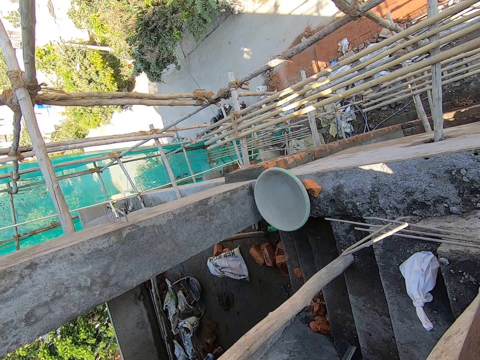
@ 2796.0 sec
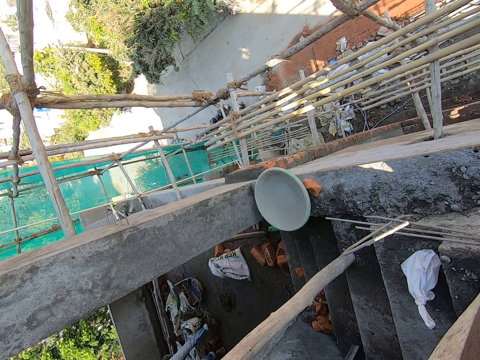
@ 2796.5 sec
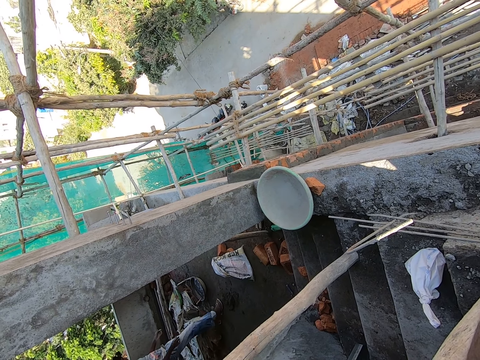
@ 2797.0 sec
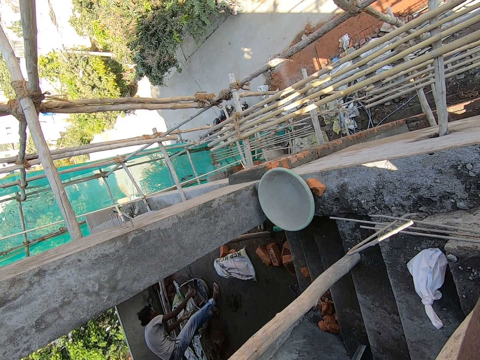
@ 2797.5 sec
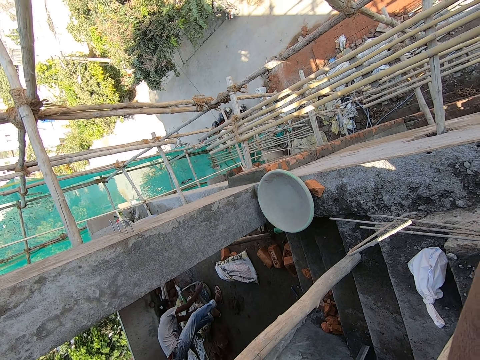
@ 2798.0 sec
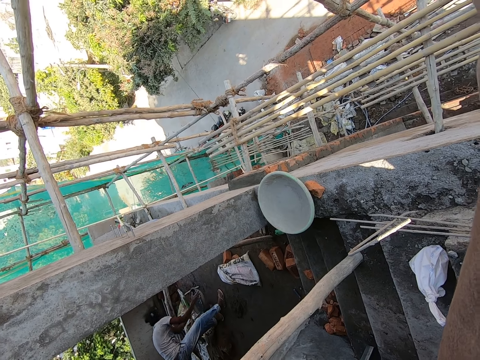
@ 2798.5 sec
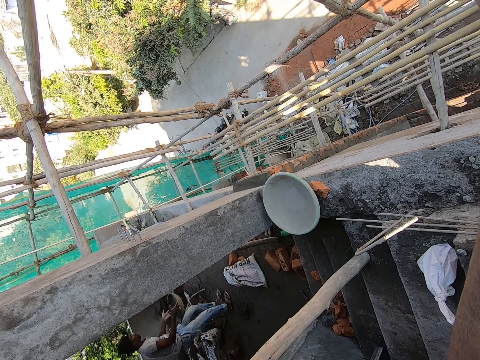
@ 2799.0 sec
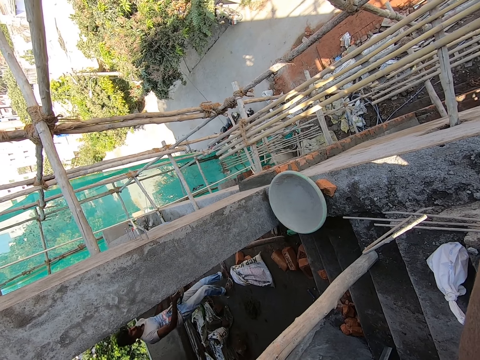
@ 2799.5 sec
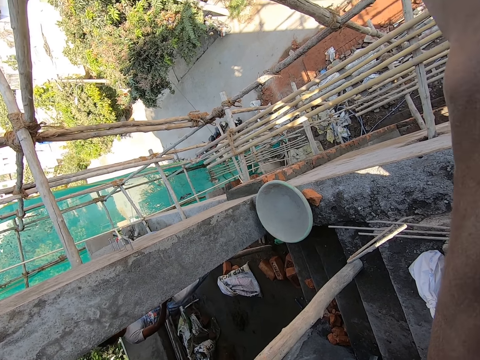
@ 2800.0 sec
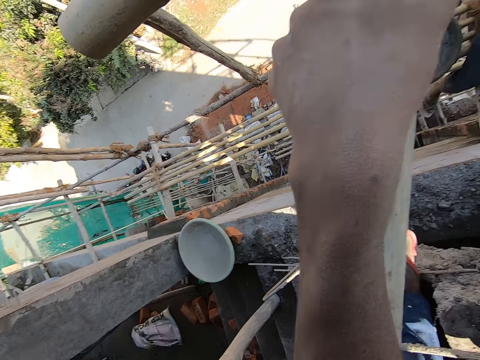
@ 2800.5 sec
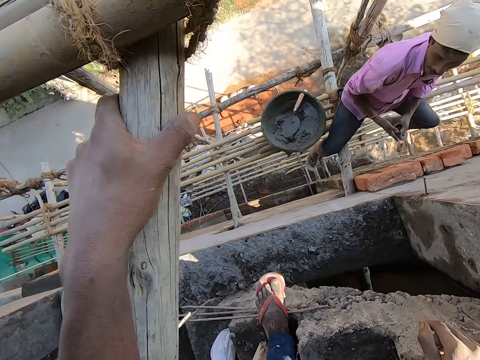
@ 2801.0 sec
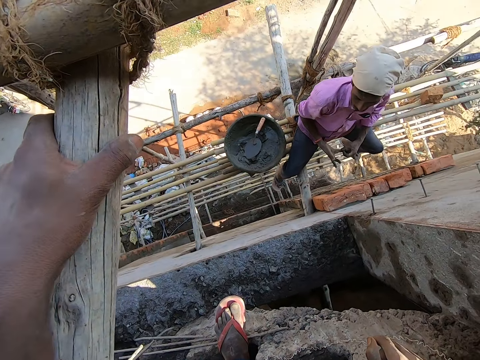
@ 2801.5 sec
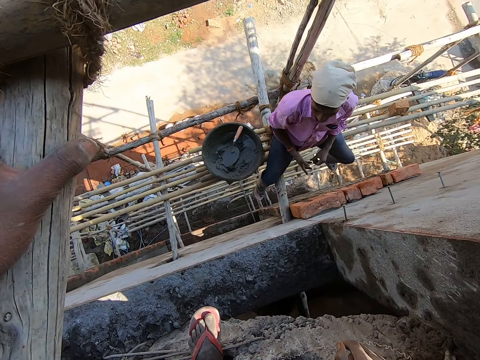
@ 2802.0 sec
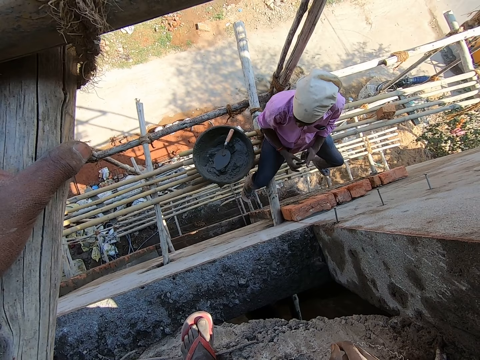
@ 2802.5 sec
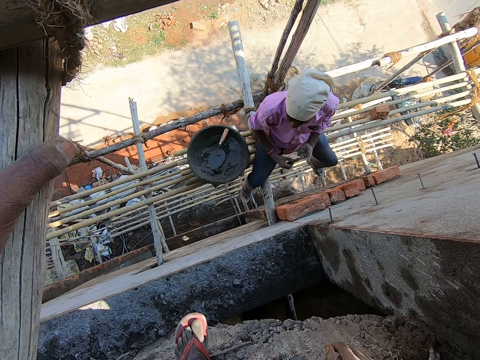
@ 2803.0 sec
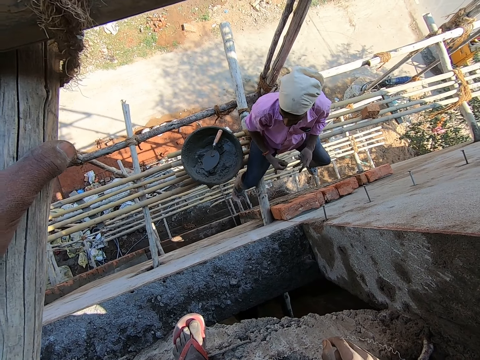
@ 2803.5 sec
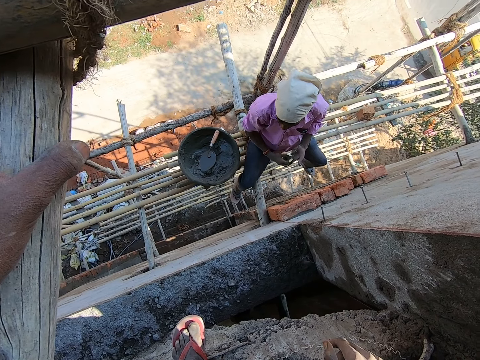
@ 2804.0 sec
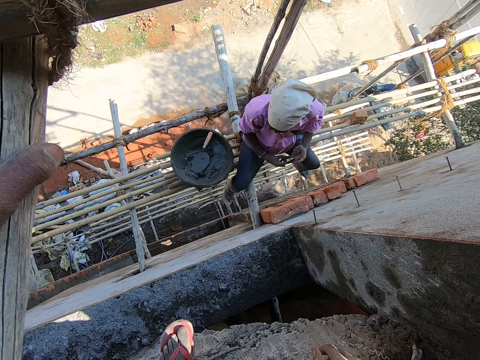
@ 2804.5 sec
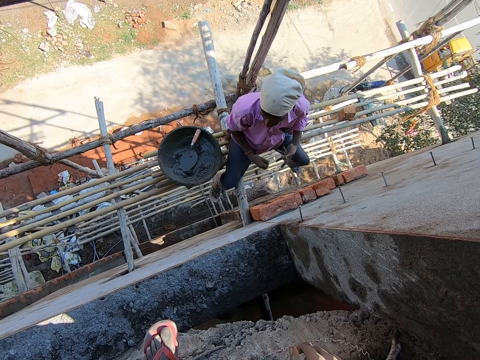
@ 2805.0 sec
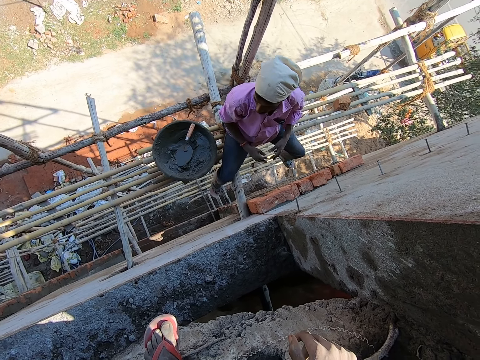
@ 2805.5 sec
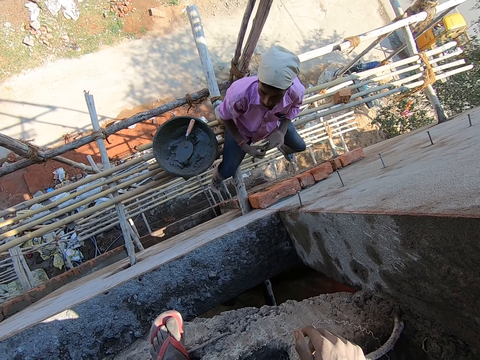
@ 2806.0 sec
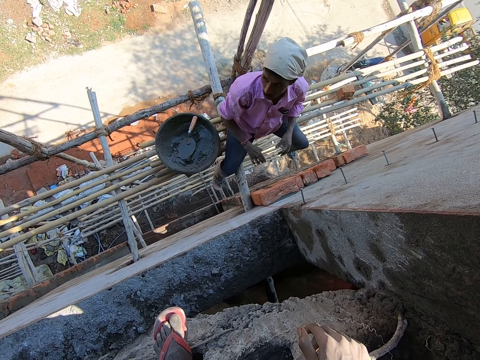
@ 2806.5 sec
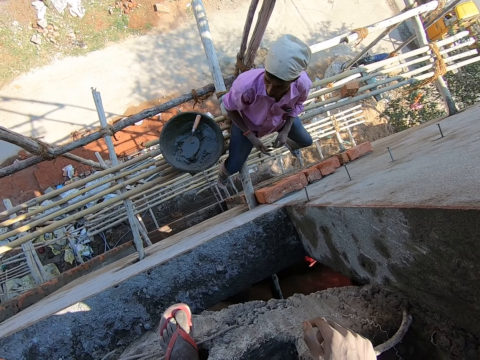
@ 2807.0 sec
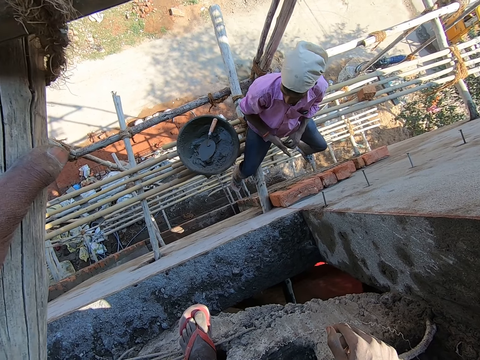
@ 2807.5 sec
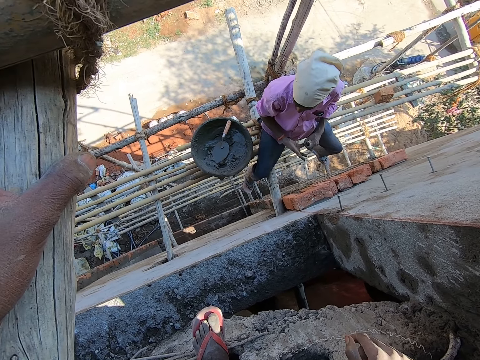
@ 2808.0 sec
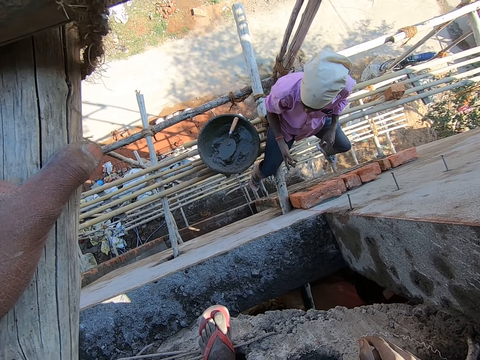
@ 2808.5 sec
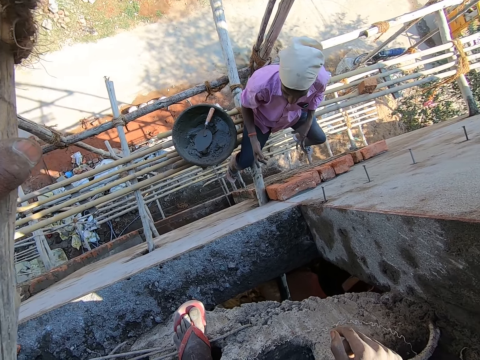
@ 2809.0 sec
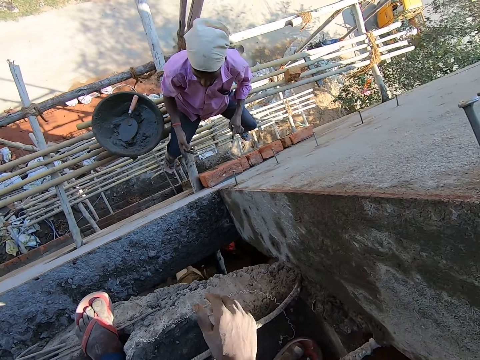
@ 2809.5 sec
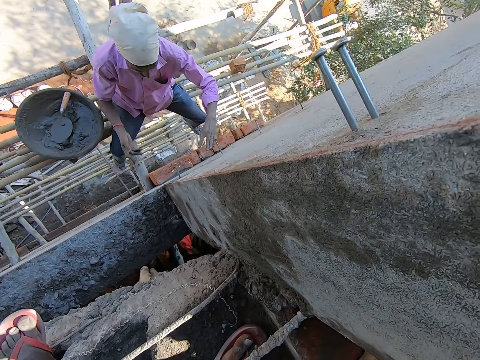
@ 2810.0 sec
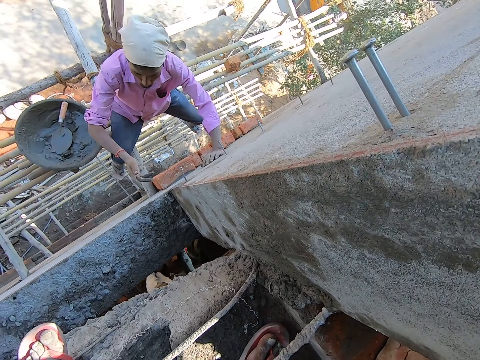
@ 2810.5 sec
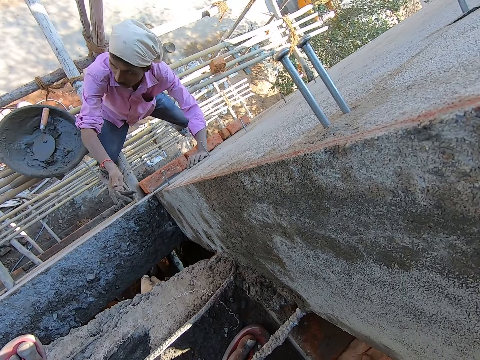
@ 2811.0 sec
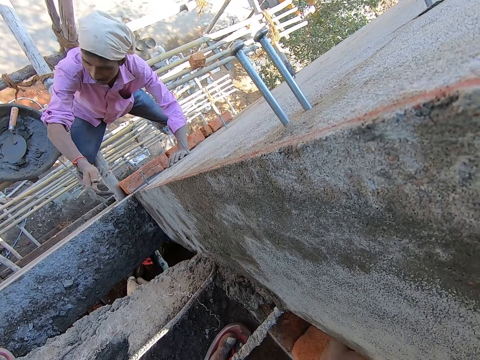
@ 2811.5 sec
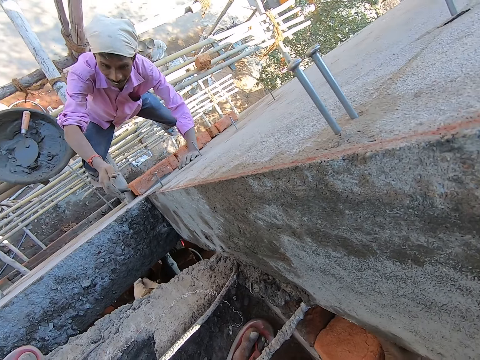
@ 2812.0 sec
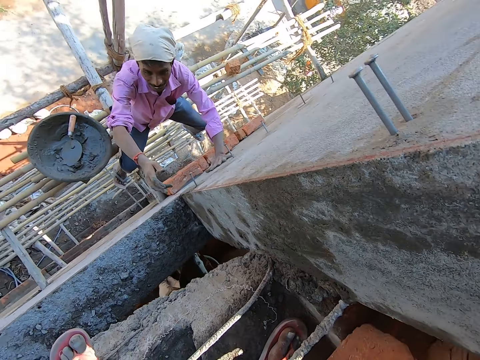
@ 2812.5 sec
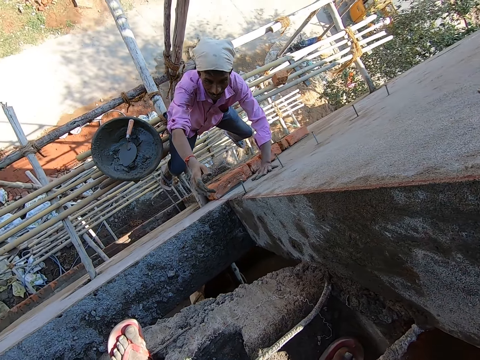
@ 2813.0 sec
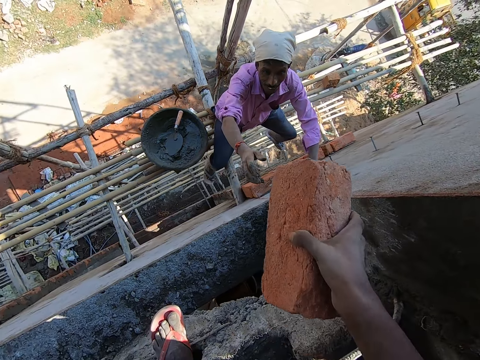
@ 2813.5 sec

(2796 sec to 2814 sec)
Another man picks up a head pan on the floor with both hands. The first man speaks to the other man. The first man removes mortar from his left hand with his right hand. The camera wearer talks to the first man. The first man cleans his hands. He places his left hand on the wall. The camera wearer picks up a brick on the ground with his right hand.

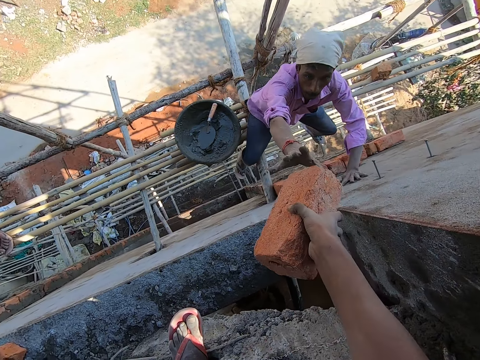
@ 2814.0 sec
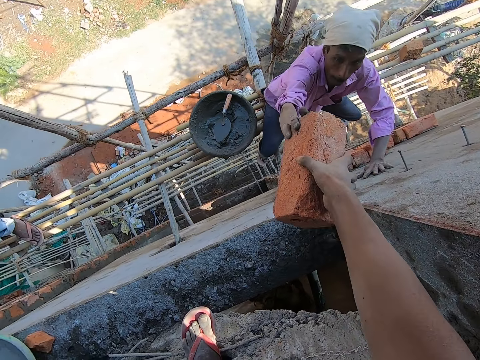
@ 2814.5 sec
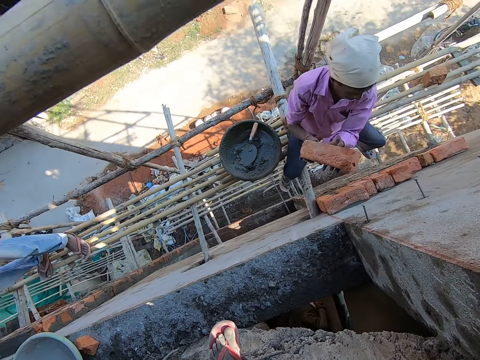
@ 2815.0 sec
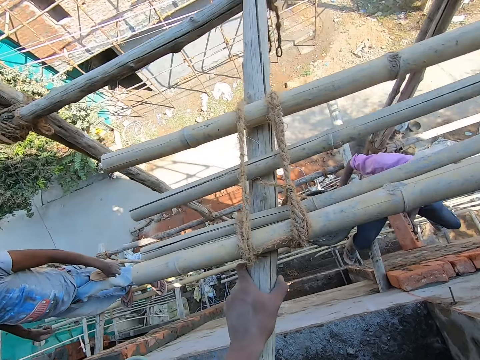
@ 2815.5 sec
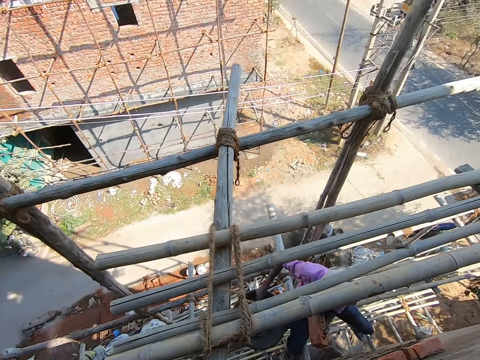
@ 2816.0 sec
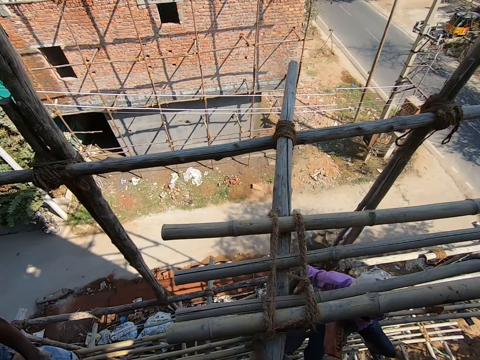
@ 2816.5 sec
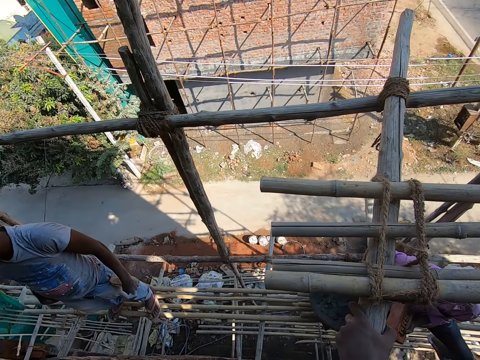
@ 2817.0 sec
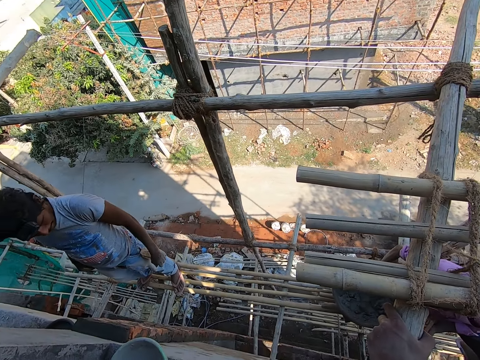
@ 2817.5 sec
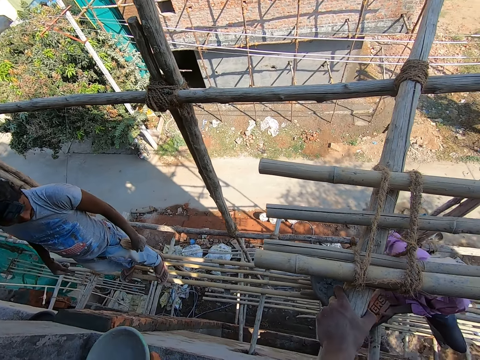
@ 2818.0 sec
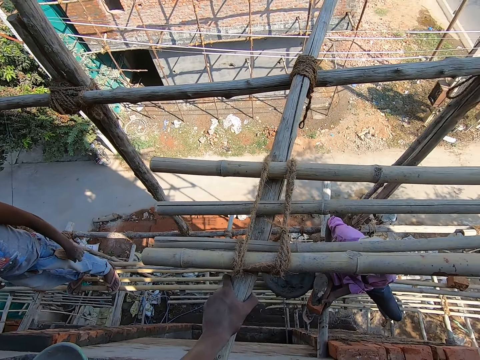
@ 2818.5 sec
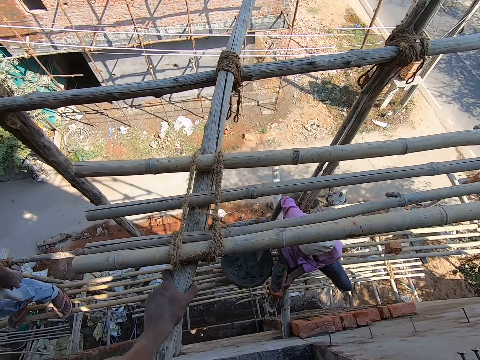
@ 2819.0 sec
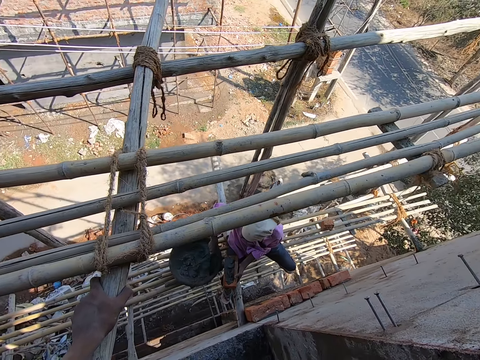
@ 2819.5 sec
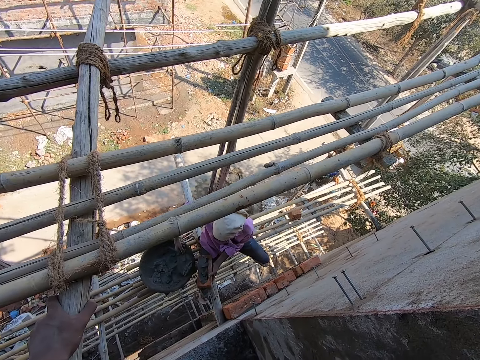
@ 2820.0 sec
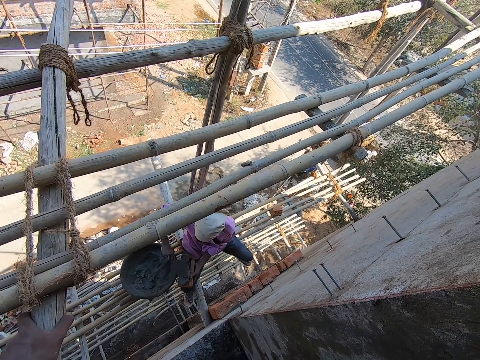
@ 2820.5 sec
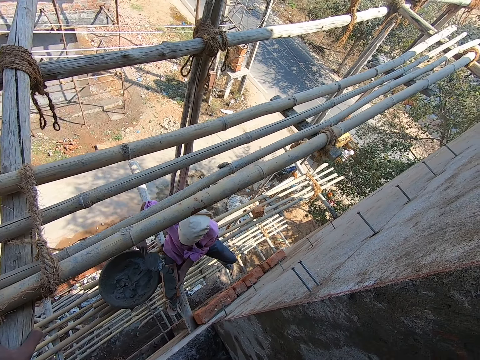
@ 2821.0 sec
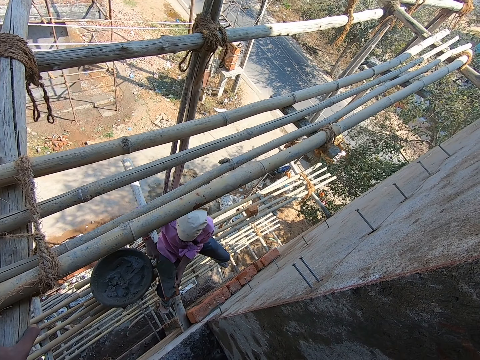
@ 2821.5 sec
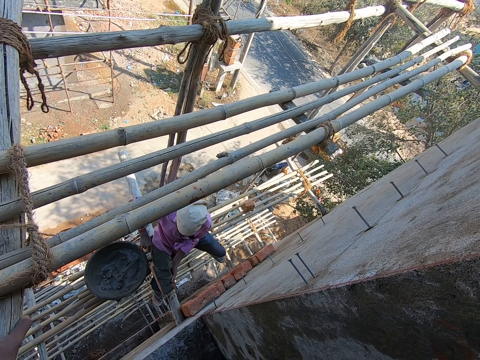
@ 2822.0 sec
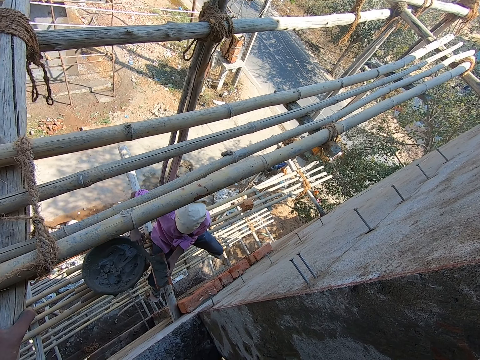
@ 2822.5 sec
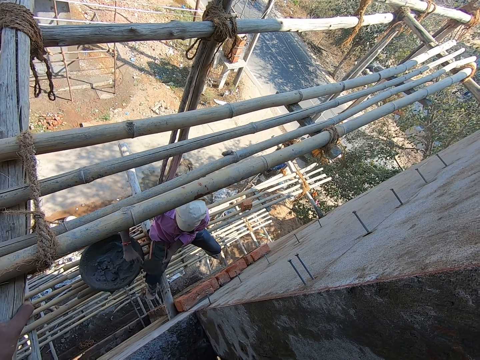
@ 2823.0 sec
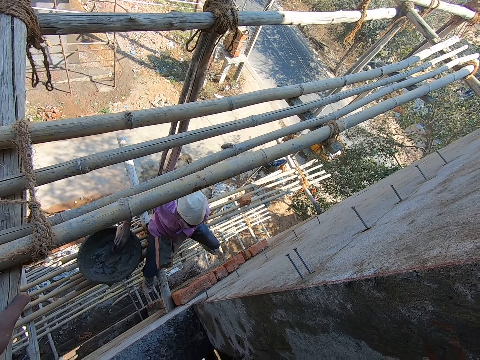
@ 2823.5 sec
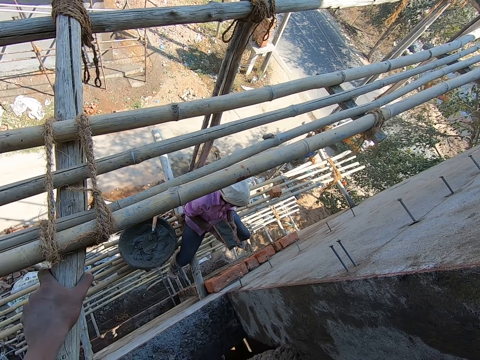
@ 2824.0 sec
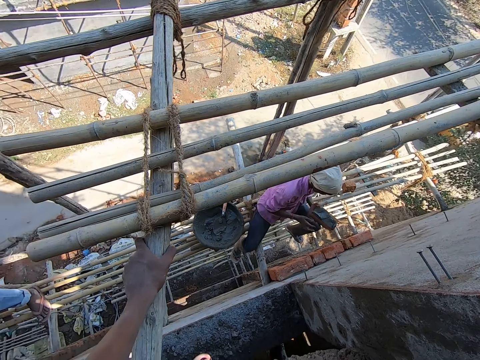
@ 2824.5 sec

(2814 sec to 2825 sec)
A man stands on the bamboo scaffold. The camera wearer passes the brick in his right hand to another man. The other man passes the brick in his right hand to his left hand. The other man picks up the trowel in the head pan with his right hand. The camera wearer looks around. The other man puts the mortar on the brick in his left hand with the trowel in his right hand. The other man drops the trowel in his right hand in the head pan.
